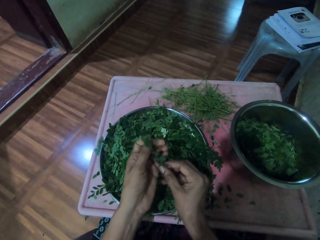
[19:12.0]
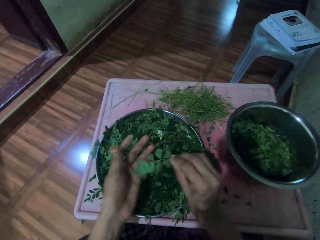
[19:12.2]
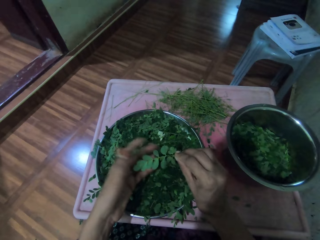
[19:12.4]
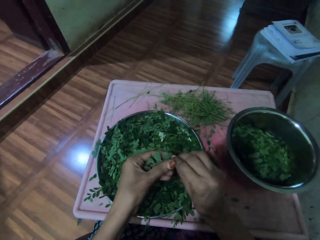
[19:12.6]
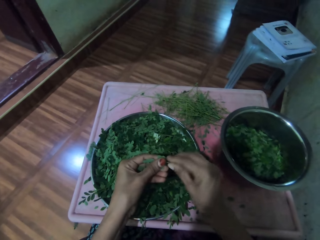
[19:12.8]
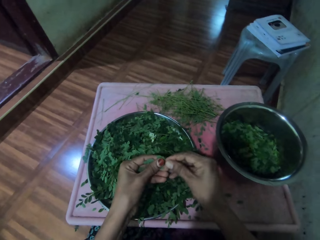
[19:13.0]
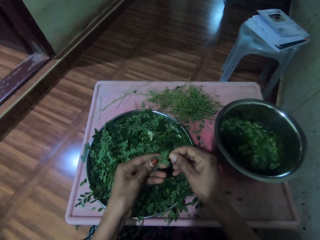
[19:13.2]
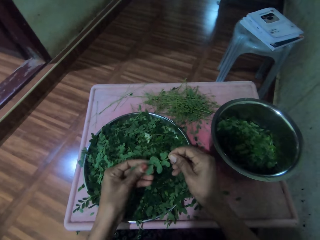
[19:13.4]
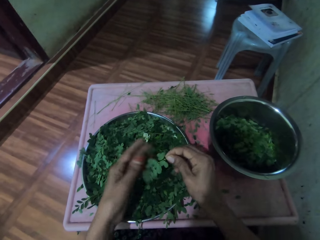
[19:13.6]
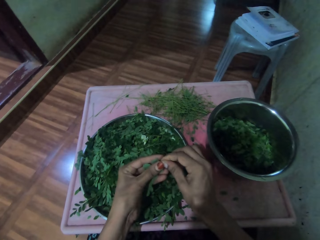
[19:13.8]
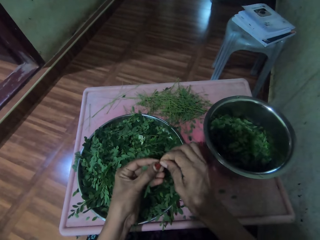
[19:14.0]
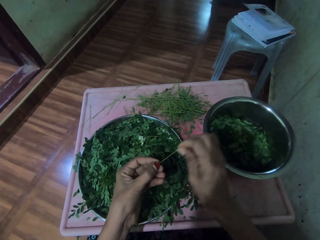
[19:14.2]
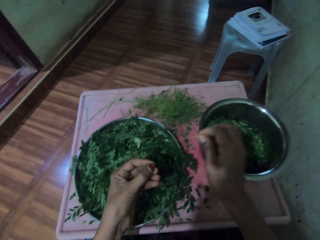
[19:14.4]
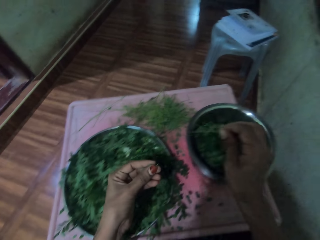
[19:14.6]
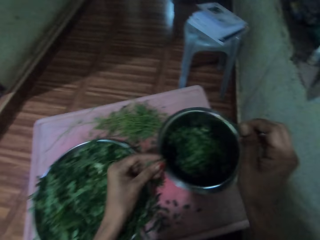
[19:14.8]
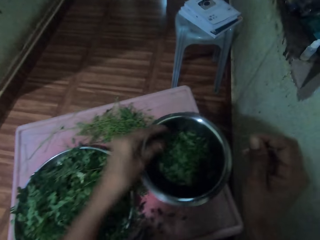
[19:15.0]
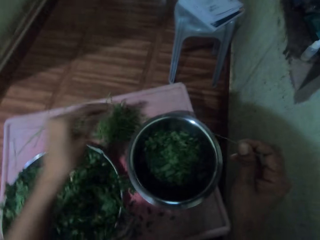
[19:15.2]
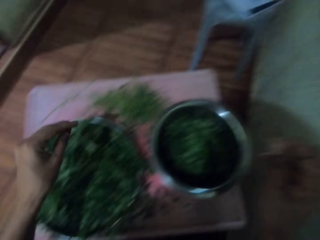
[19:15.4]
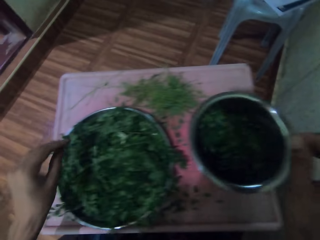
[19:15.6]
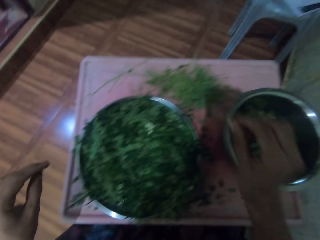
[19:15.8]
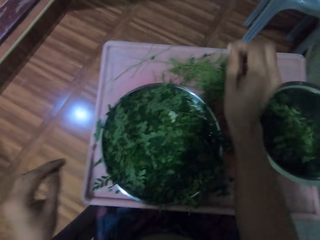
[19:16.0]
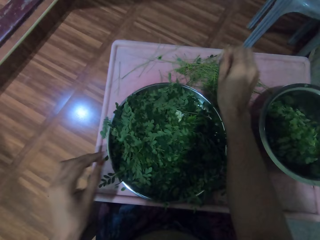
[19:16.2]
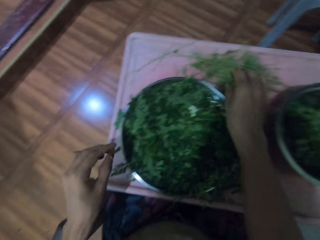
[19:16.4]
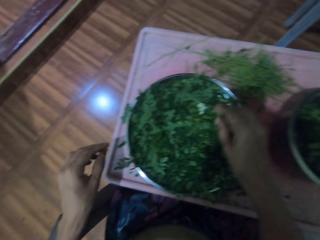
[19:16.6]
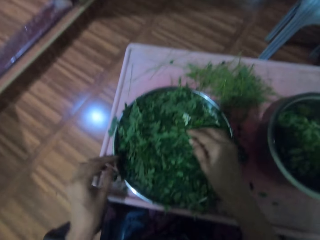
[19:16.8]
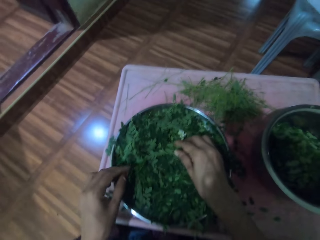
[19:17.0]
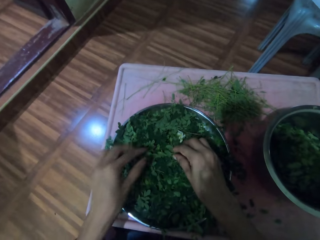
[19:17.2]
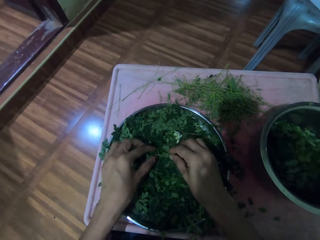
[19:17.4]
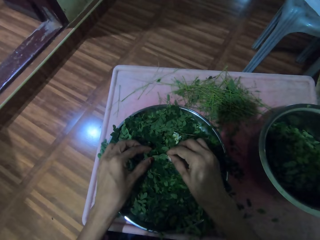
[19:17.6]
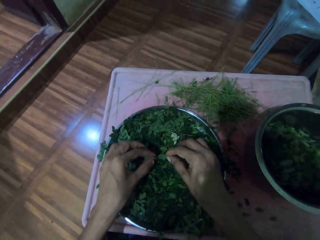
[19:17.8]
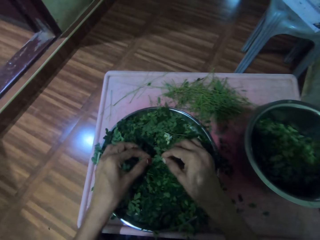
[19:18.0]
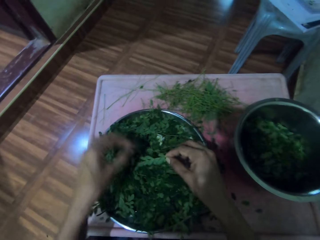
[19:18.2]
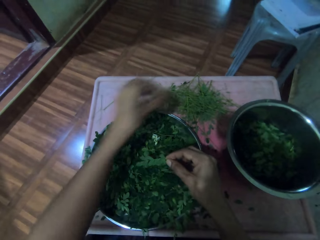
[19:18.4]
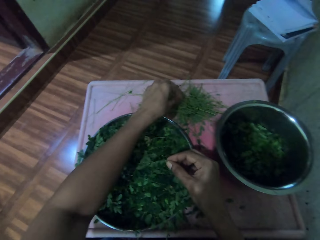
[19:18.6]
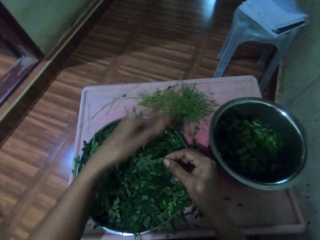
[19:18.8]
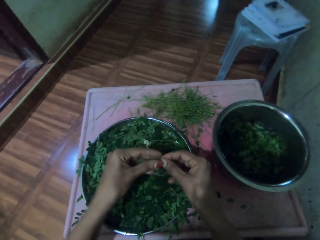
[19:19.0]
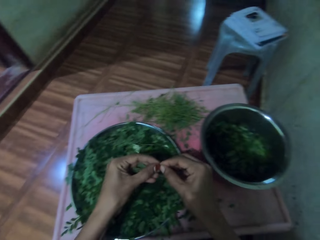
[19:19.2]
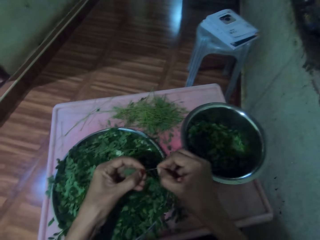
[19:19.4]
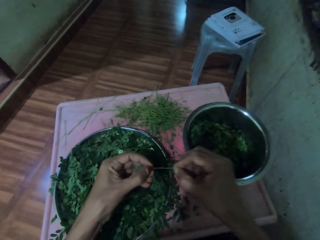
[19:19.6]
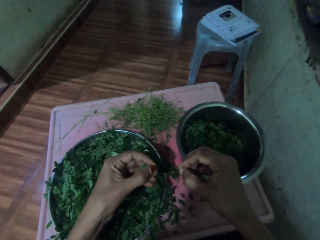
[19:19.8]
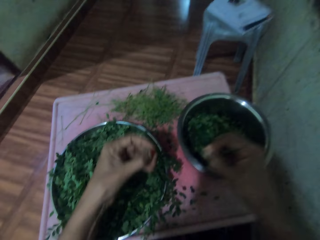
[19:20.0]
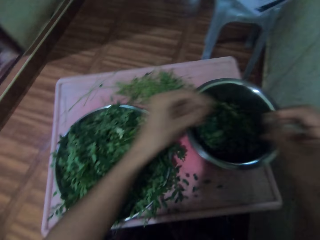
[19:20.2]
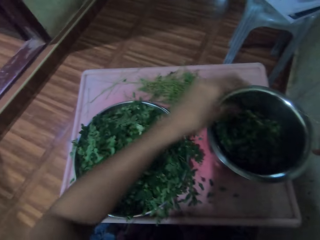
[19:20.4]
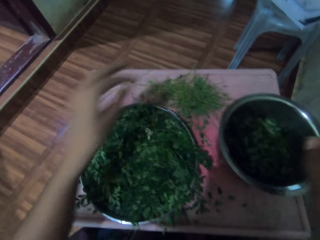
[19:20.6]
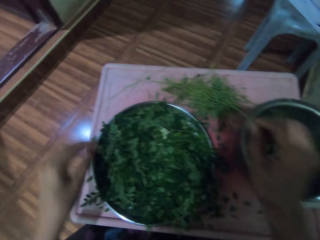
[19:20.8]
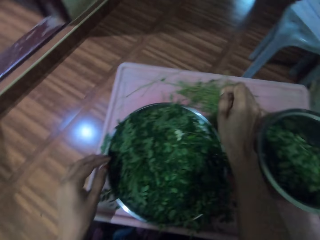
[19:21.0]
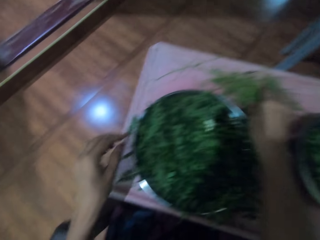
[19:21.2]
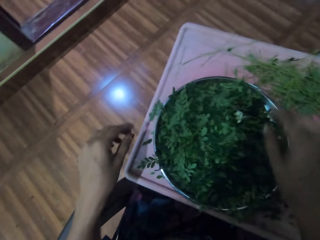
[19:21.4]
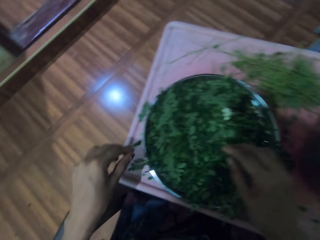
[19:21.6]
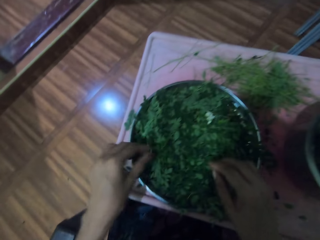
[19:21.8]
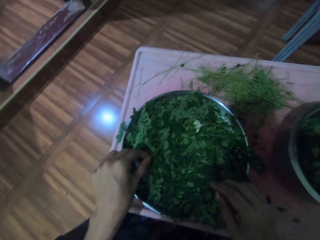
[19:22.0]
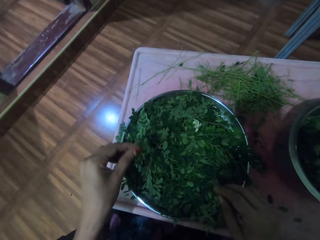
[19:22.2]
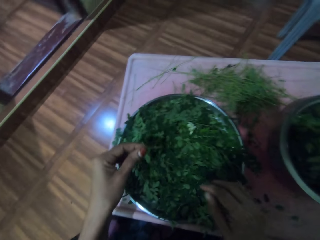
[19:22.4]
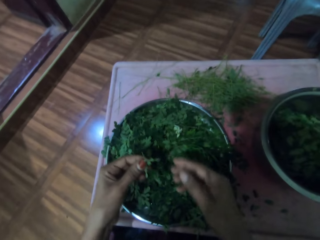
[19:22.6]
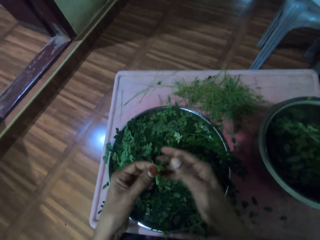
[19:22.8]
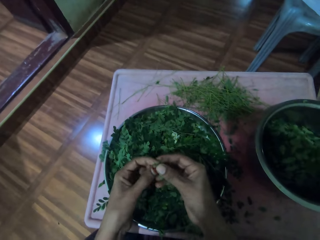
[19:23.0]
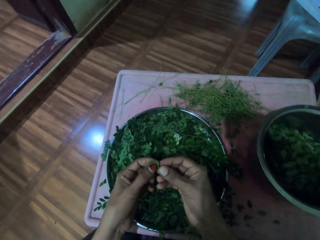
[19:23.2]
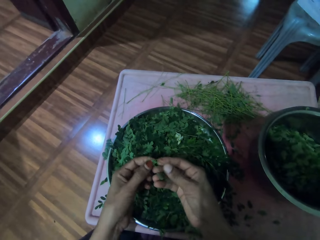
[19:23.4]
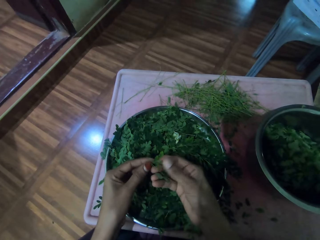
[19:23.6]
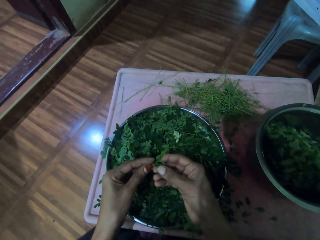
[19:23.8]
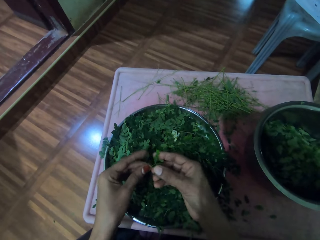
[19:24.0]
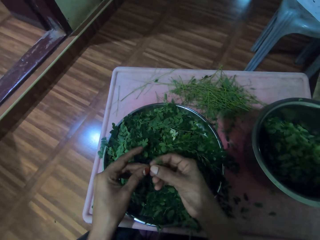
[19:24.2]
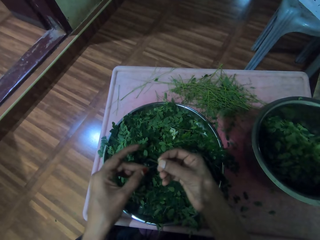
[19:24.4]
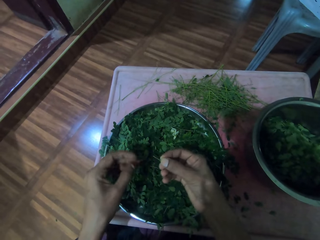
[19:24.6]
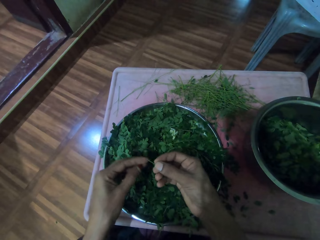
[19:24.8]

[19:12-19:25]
The camera wearer shifts the vegetable to the right hand, shifts the vegetable to the left hand, and shifts the vegetable to the right hand. They destem the vegetable. They place the vegetable in the bowl. They place the stem on the table. They pick up the vegetable. They destem the vegetable. They place the vegetable in the bowl. They place the stem on the table. They pick up the vegetable. They prepare the vegetable.

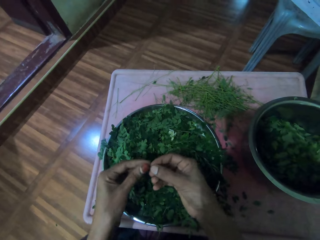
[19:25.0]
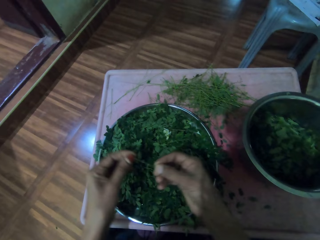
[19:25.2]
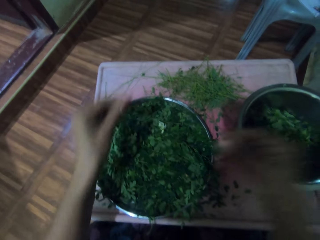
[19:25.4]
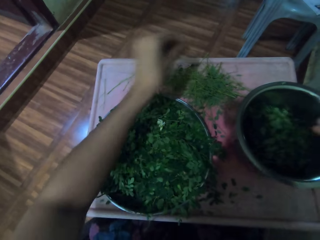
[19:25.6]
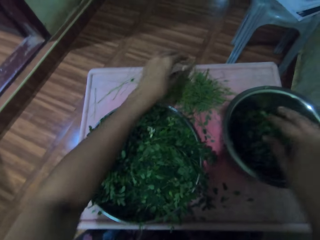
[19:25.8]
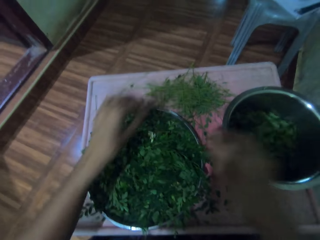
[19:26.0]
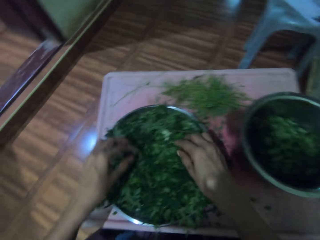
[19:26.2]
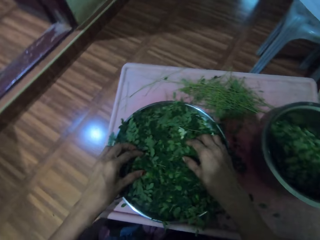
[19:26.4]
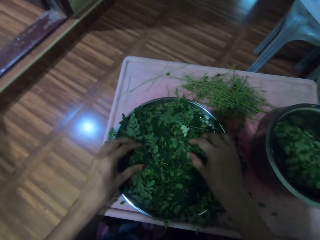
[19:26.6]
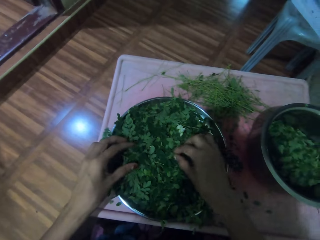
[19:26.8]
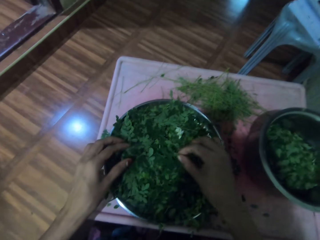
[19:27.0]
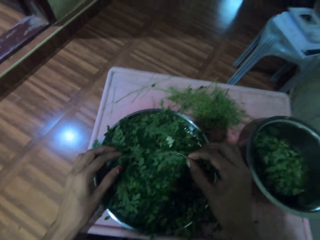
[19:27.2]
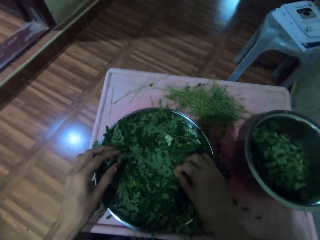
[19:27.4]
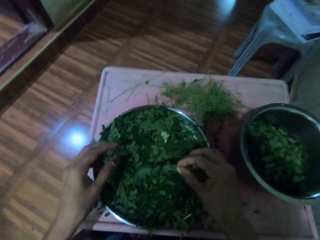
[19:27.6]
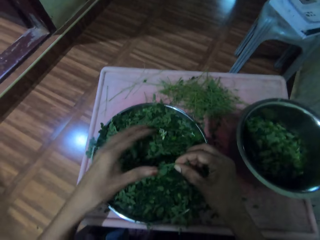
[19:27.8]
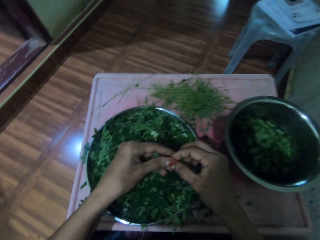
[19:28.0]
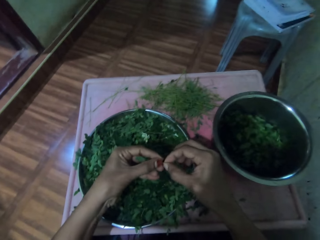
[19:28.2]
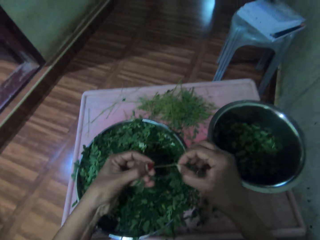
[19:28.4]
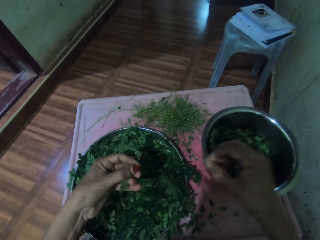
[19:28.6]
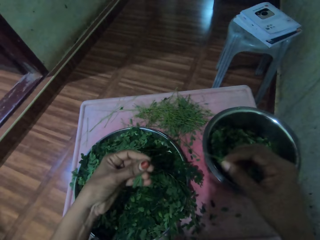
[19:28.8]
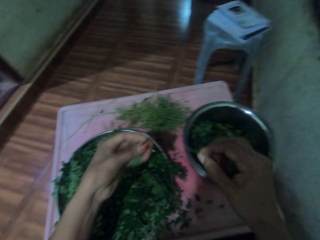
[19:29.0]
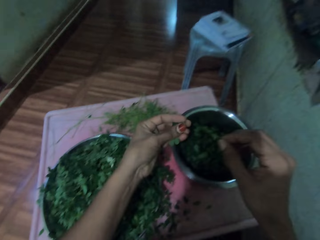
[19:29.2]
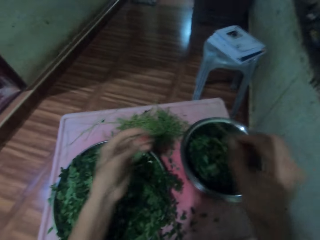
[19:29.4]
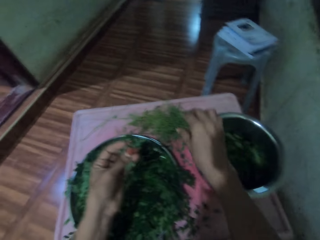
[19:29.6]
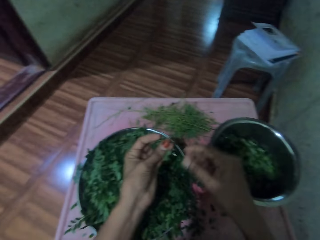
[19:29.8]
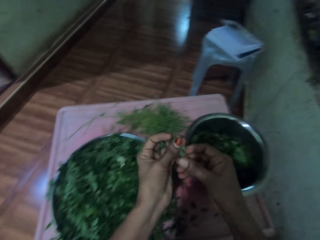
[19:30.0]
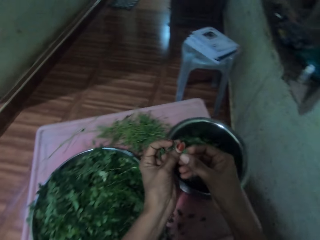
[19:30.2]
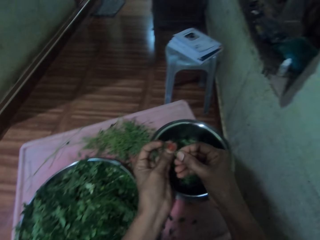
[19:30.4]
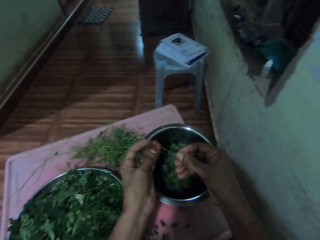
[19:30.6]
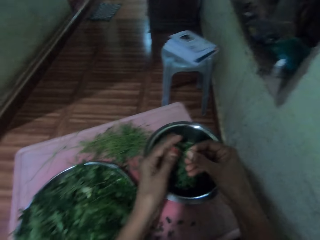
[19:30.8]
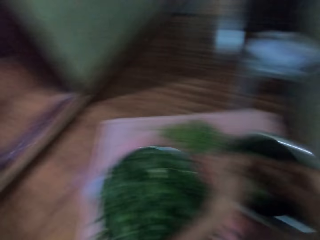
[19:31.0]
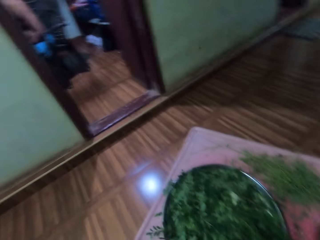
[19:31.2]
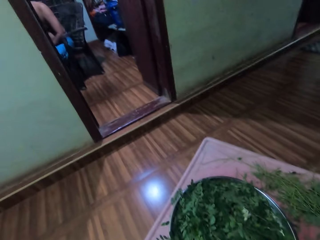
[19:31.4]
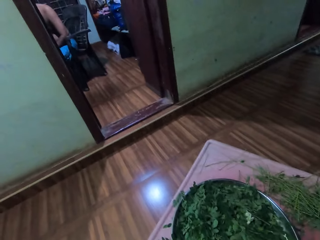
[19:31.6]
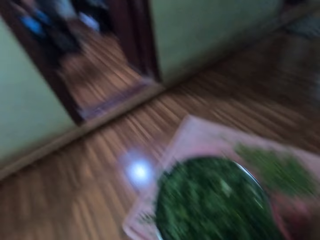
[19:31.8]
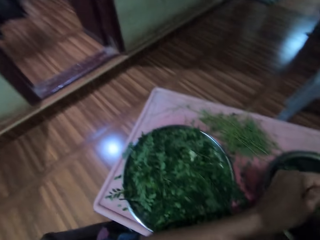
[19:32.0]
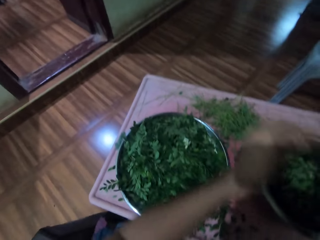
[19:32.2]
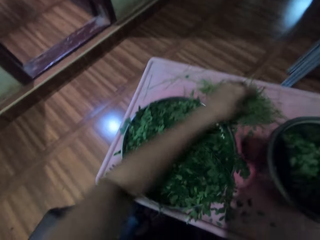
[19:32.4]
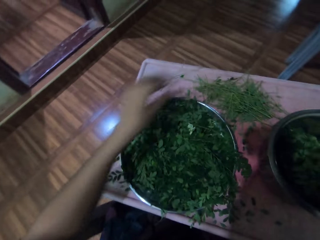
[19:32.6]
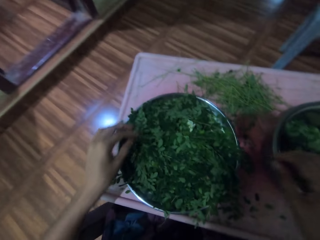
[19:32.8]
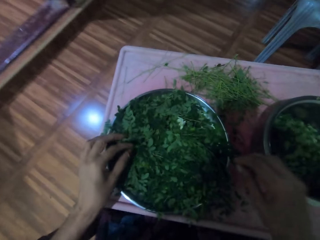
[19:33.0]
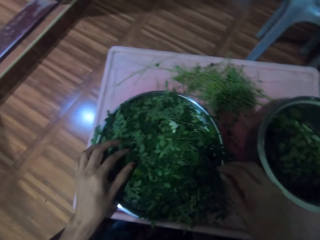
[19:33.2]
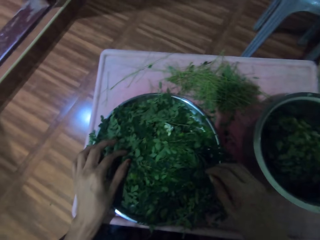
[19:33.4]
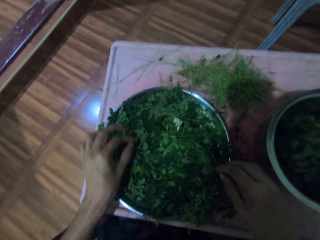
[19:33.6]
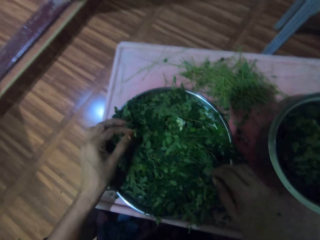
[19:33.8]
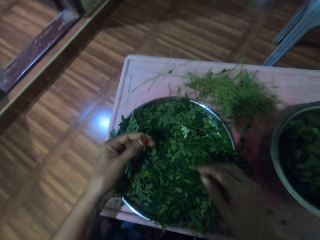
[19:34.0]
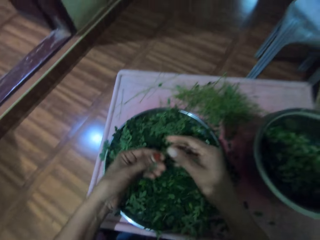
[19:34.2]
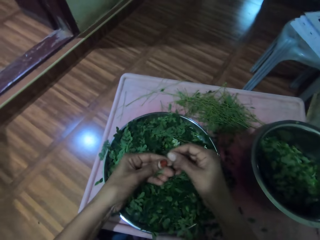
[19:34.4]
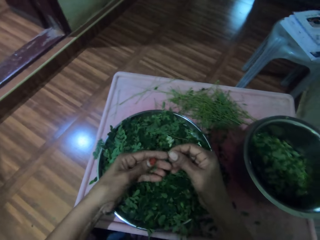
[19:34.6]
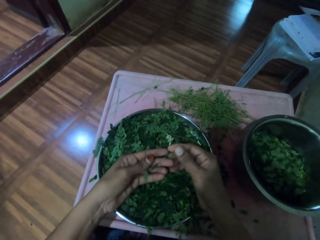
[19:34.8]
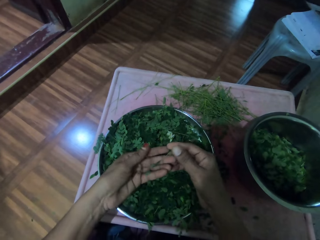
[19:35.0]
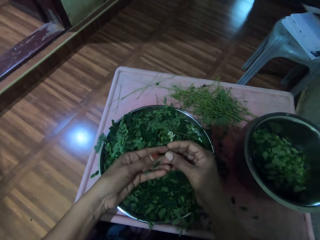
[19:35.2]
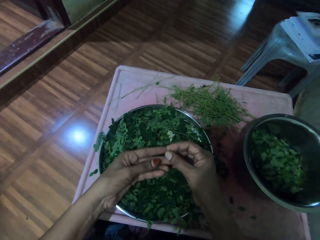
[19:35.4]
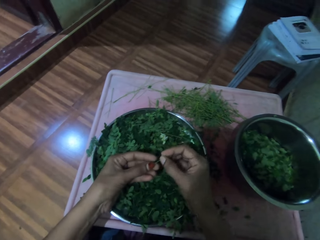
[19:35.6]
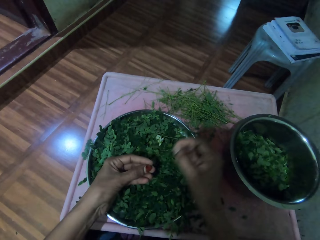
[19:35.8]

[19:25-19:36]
The camera wearer places the stem on the table and places the vegetable in the bowl. They pick up the vegetable. They destem the vegetable. They place the stem on the table. They prepare the vegetable and put the vegetables in the bowl. They look around. They put down the vegetable stem. They pick up the vegetable. They destem the vegetable.
